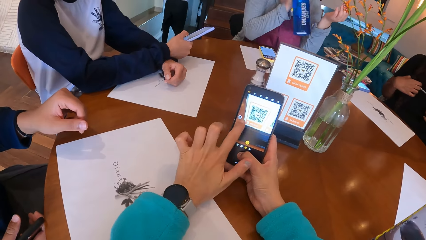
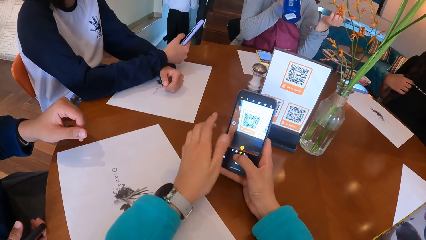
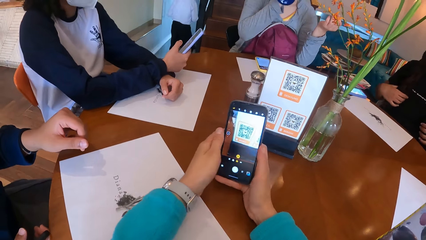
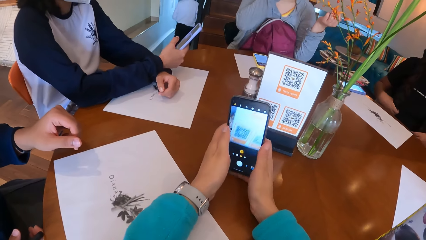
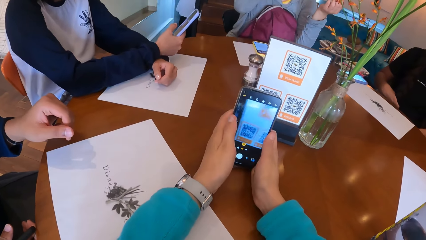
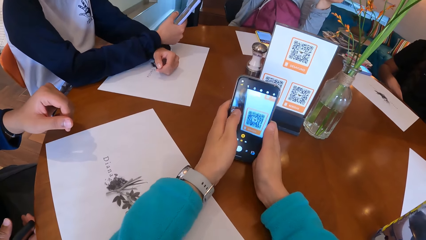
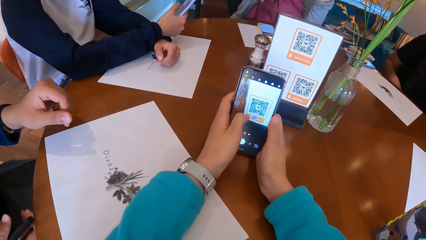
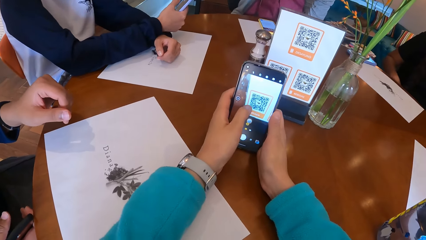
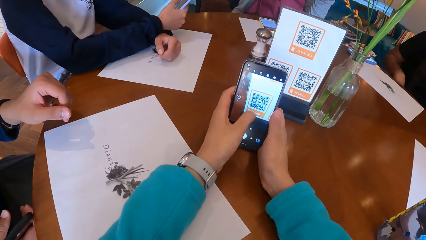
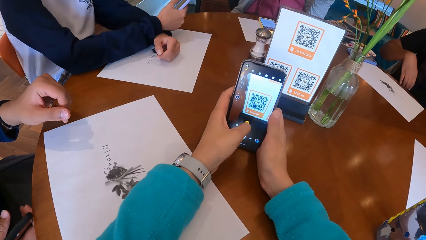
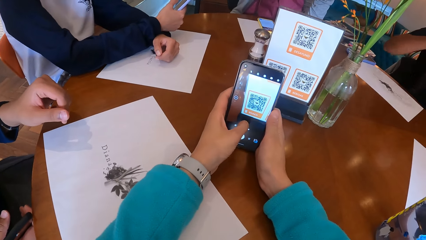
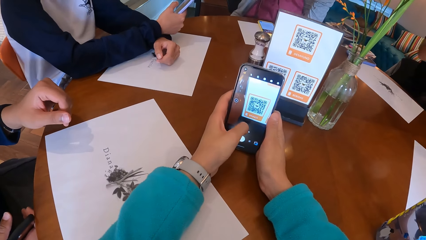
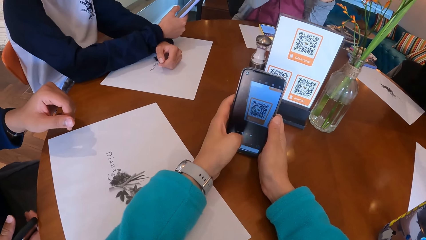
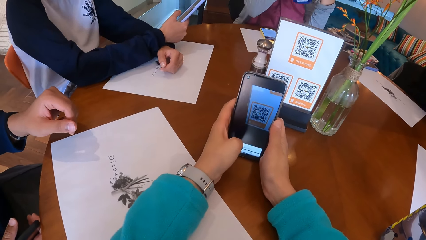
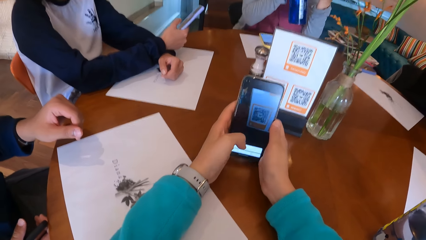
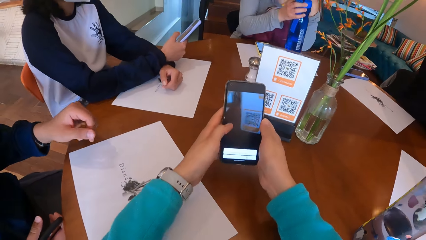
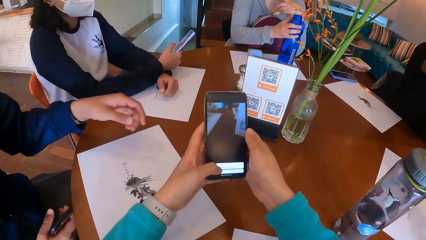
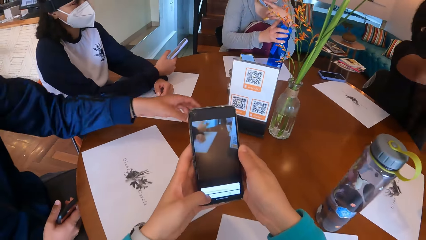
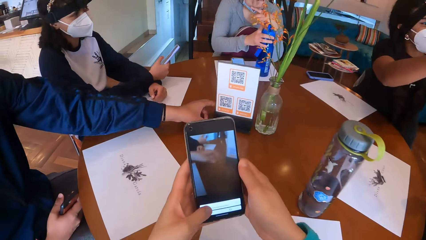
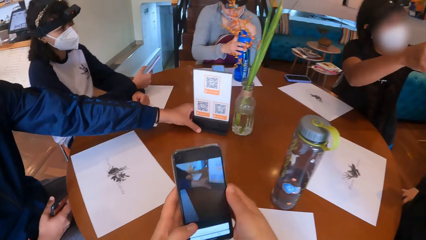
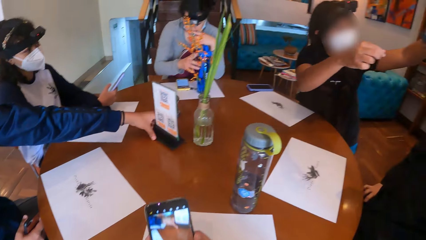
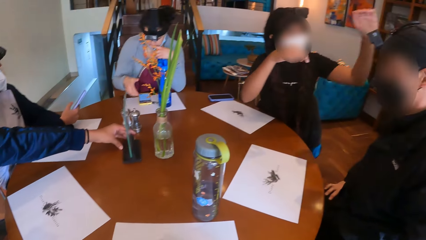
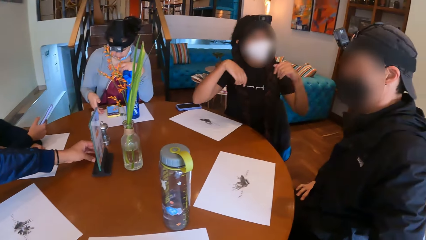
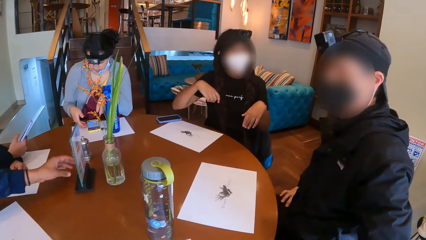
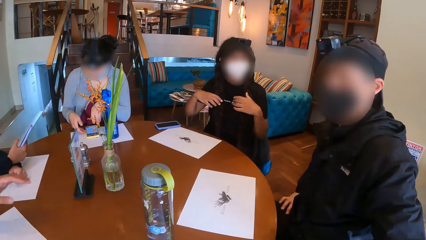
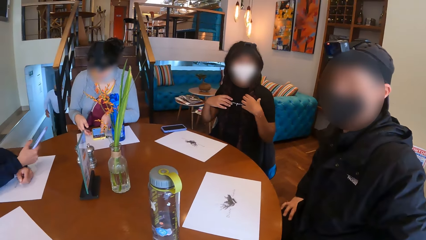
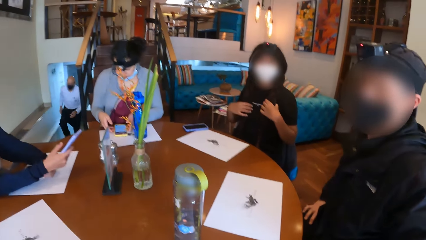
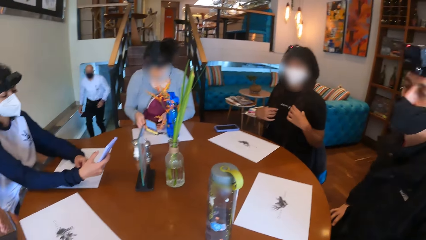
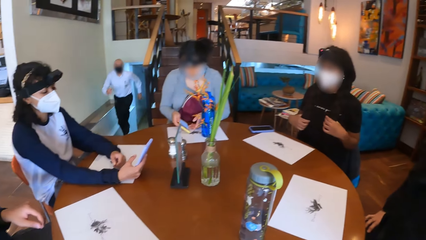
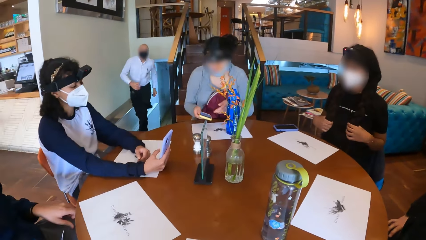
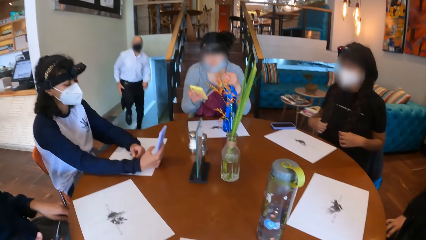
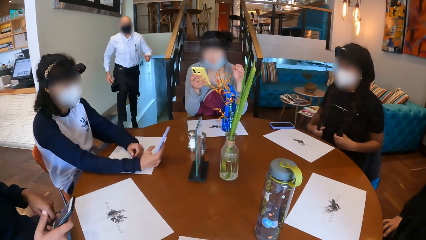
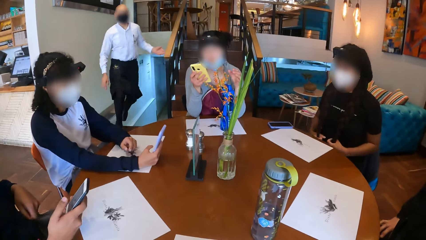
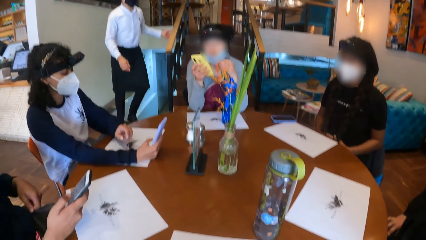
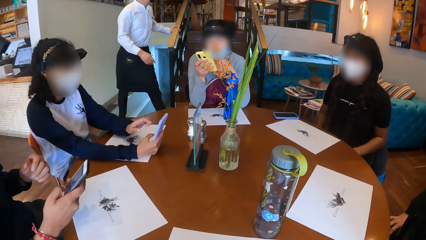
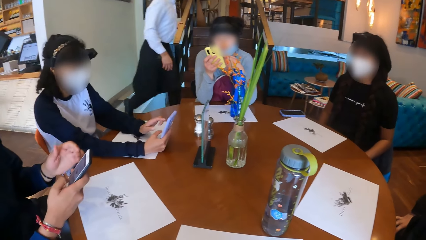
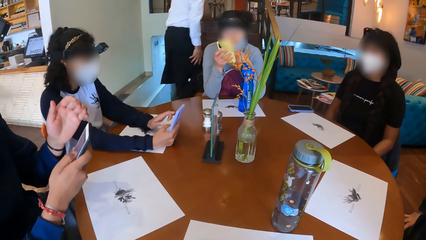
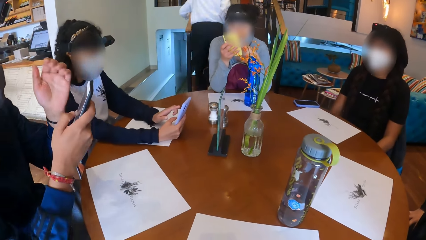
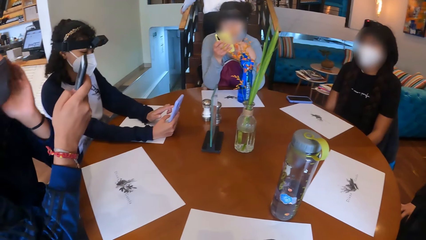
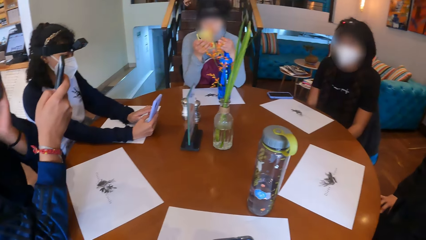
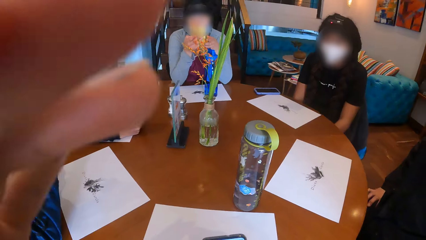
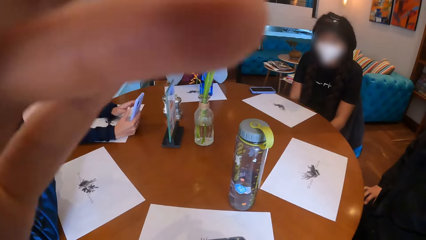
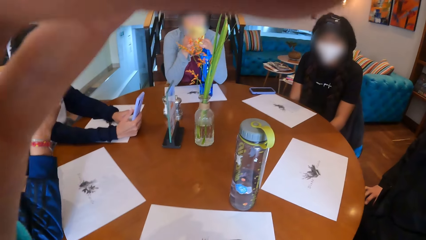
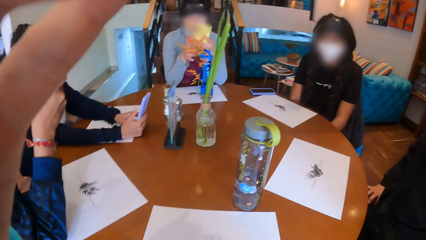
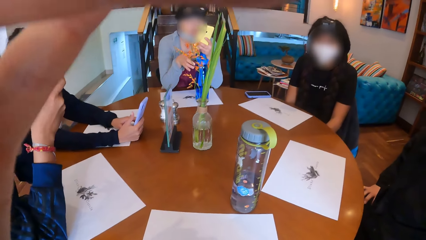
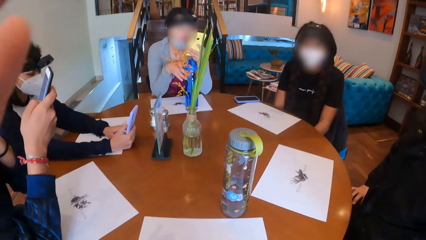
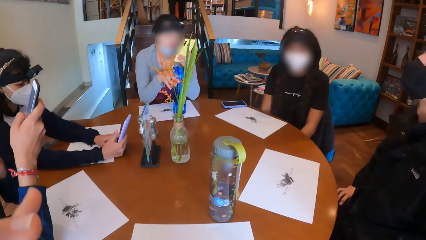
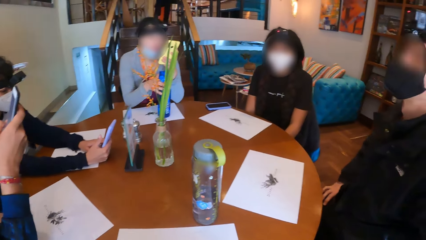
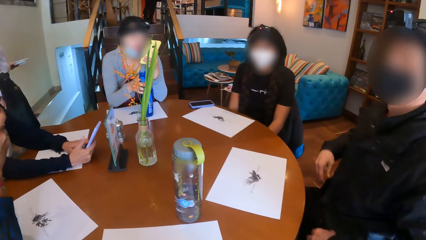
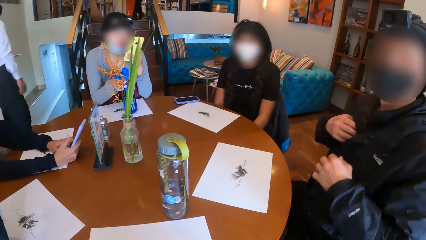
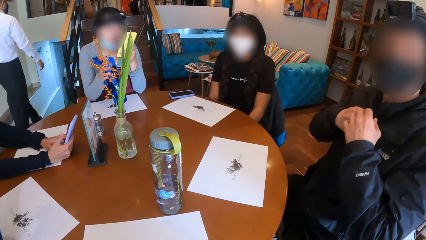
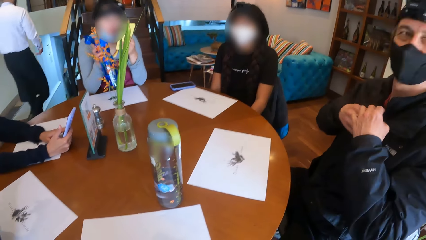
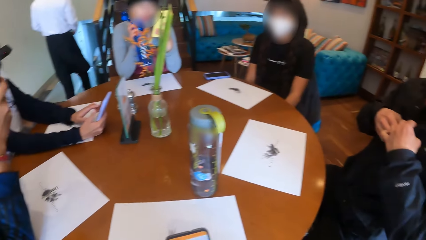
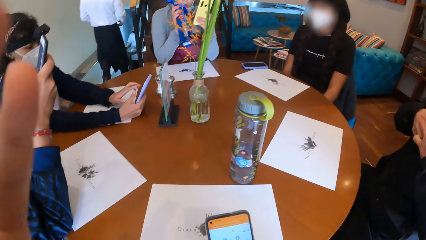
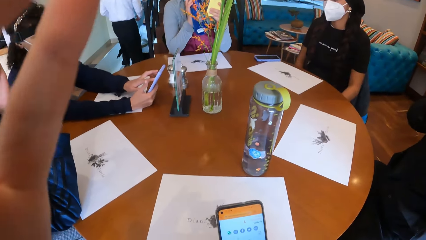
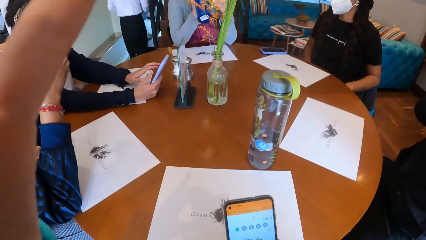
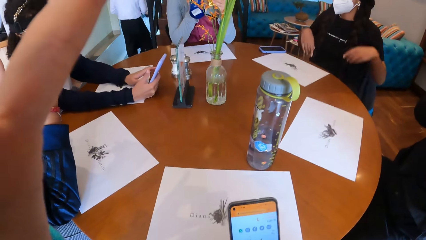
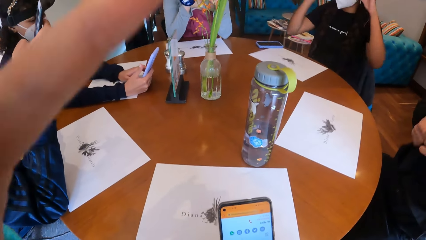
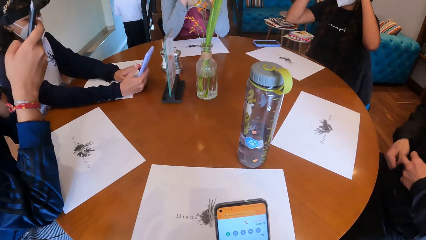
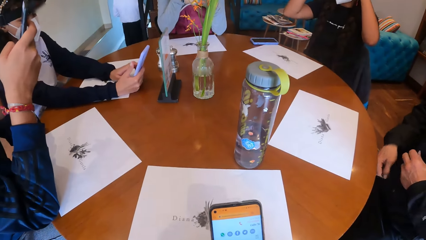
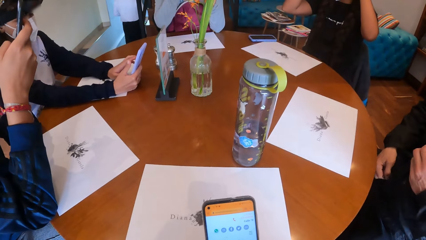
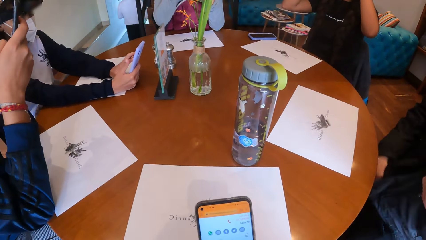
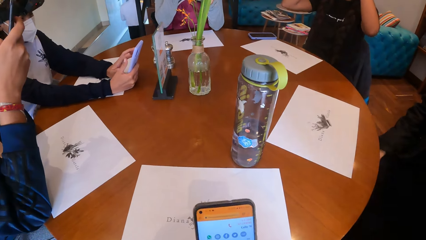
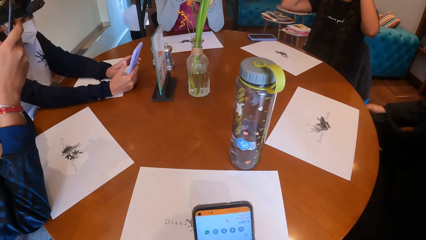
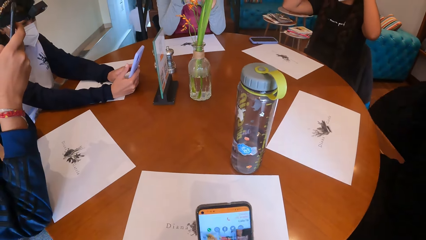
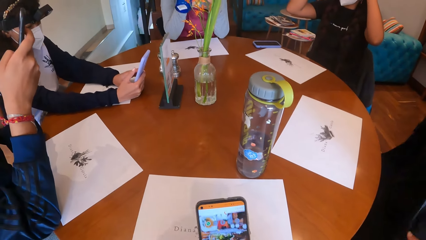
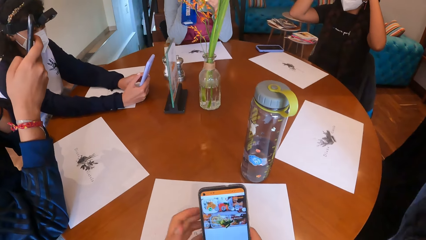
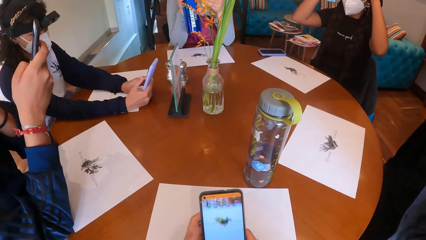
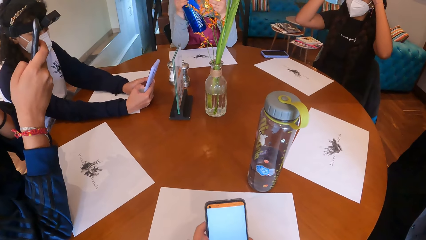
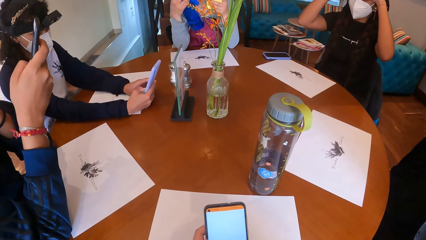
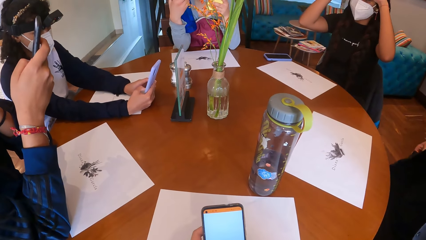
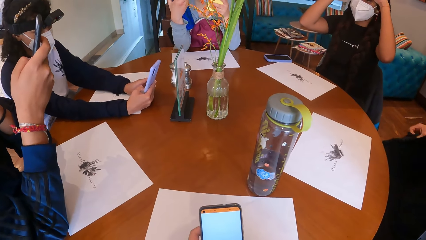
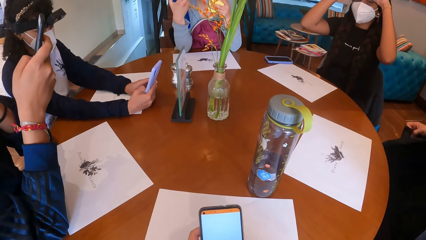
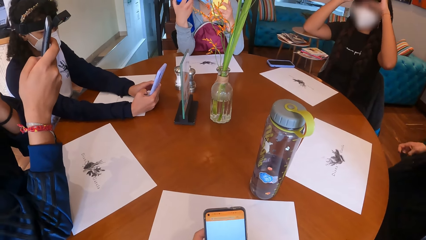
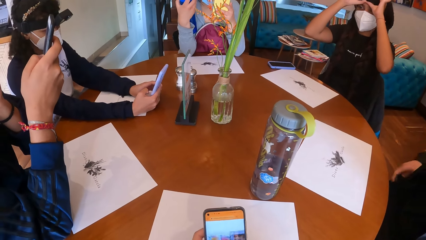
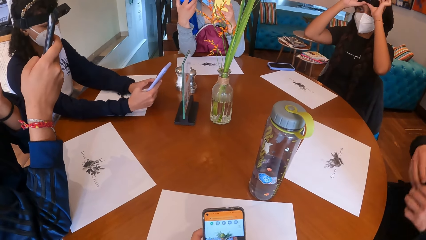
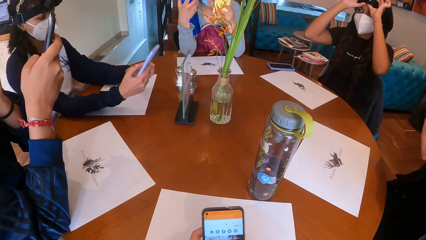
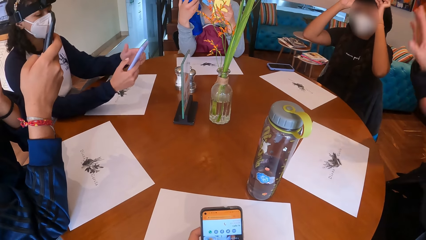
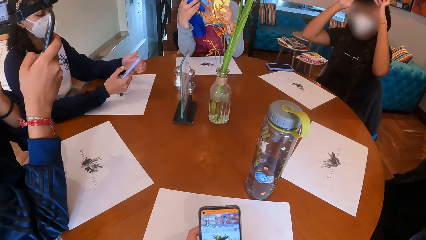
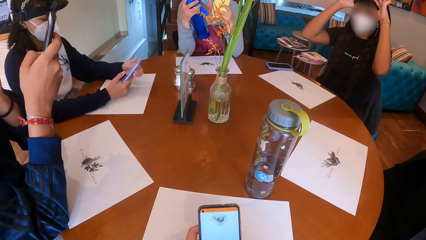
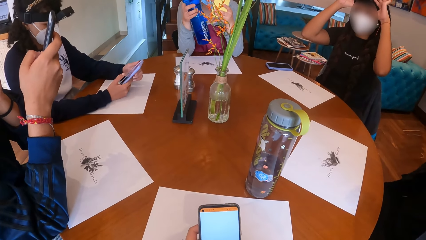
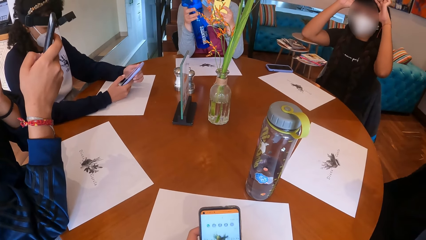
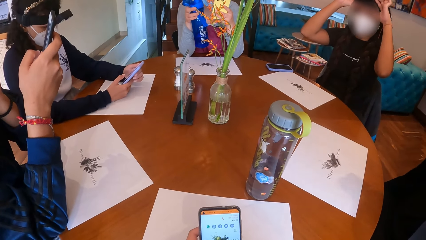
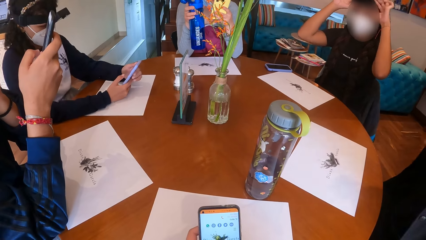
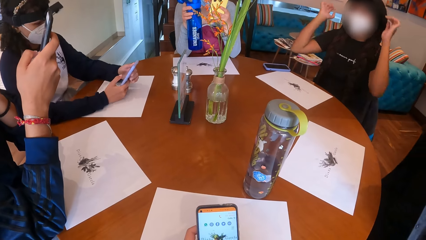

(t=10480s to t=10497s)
A woman drinks from the bottle in her right hand. A man moves the stand on the table with his left hand. Another woman touches her hair with both hands. The first woman picks up her cellphone on the table with her right hand. A lady gestures out with her hand. A waiter walks past the camera wearer. Another man scrolls the phone. The camera wearer adjusts her camera with her left hand. The first woman passes the cellphone to her left hand. The first woman picks up the bottle on the table with her right hand. A third man unzips his jacket with both hands. The first woman drinks from the bottle in her right hand. The second woman adjusts her camera with both hands. The camera wearer operates the cellphone with both hands.
